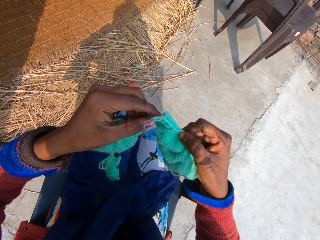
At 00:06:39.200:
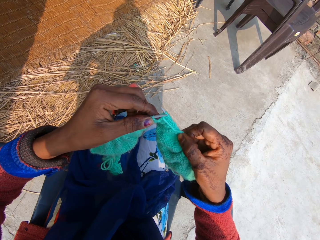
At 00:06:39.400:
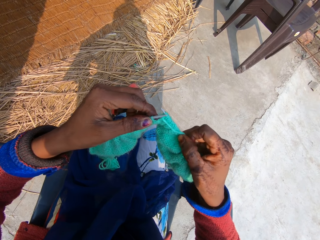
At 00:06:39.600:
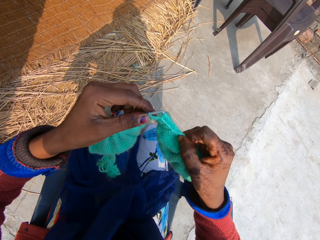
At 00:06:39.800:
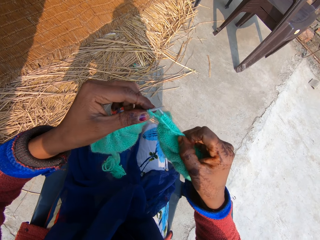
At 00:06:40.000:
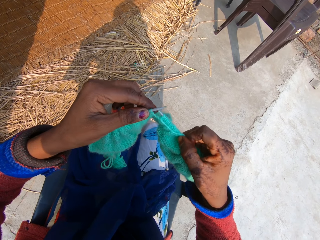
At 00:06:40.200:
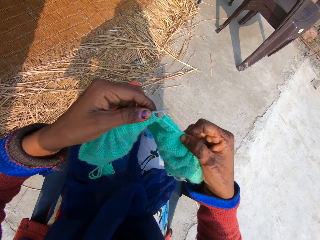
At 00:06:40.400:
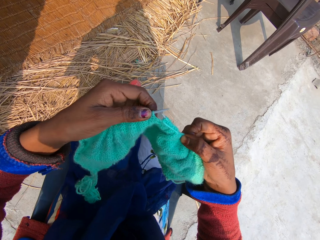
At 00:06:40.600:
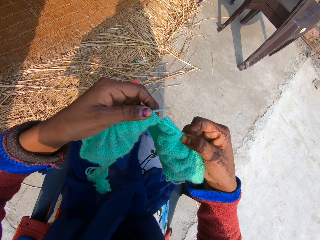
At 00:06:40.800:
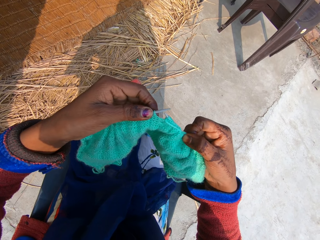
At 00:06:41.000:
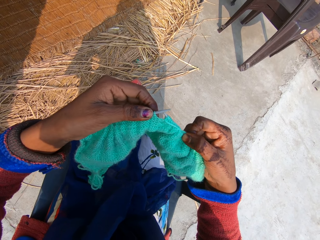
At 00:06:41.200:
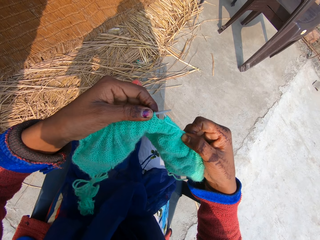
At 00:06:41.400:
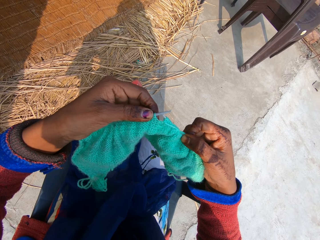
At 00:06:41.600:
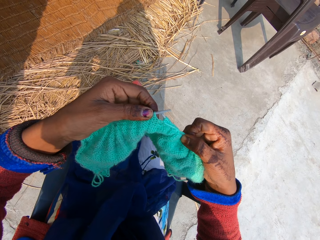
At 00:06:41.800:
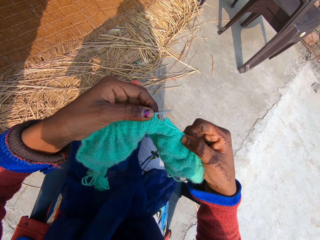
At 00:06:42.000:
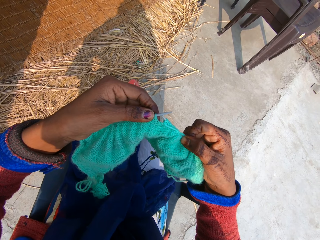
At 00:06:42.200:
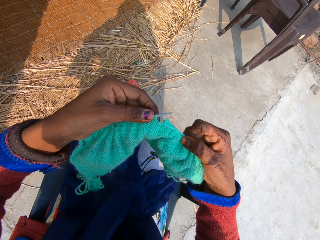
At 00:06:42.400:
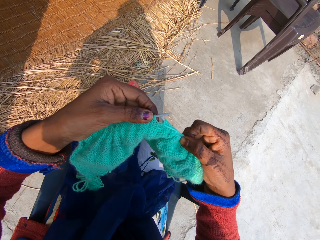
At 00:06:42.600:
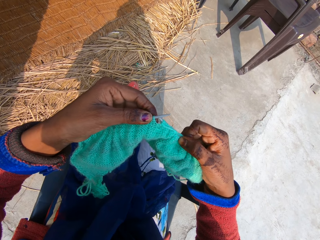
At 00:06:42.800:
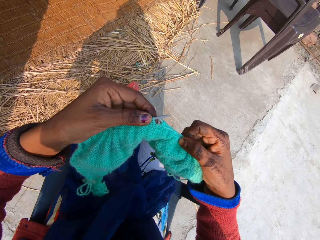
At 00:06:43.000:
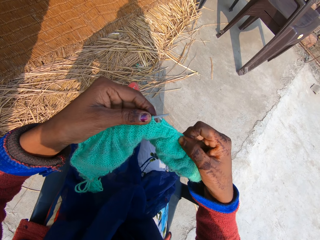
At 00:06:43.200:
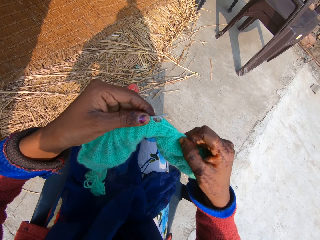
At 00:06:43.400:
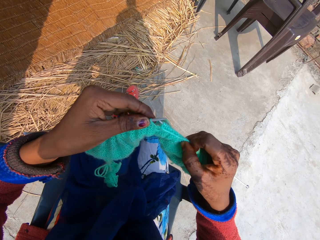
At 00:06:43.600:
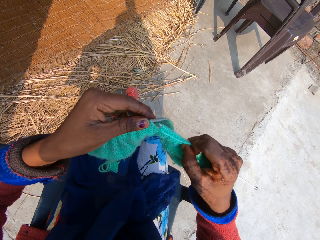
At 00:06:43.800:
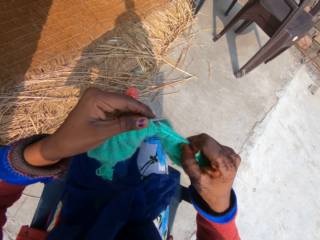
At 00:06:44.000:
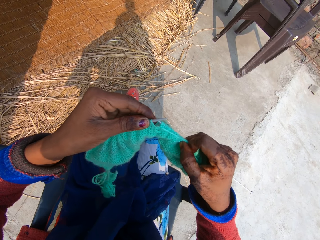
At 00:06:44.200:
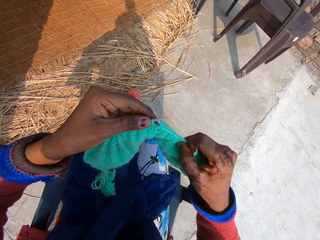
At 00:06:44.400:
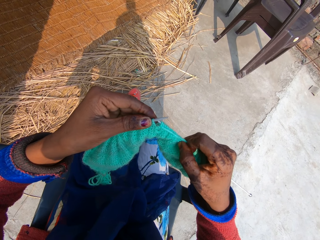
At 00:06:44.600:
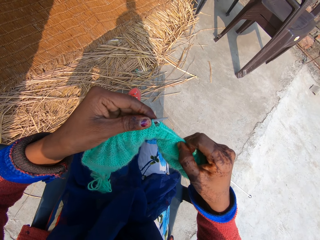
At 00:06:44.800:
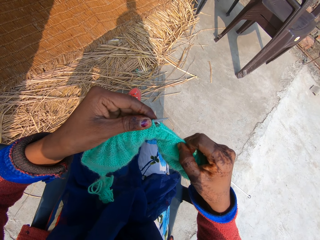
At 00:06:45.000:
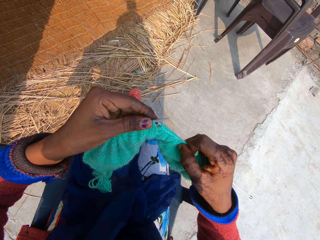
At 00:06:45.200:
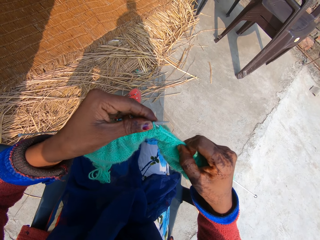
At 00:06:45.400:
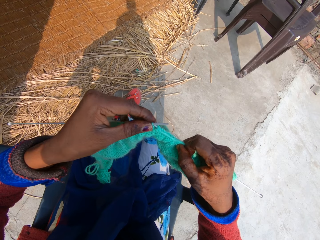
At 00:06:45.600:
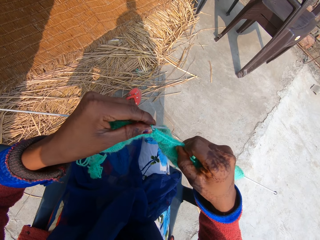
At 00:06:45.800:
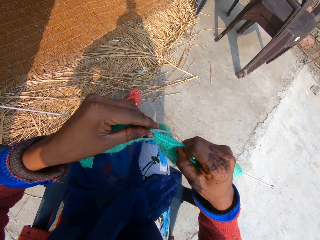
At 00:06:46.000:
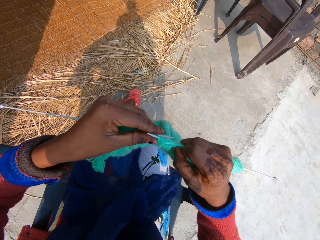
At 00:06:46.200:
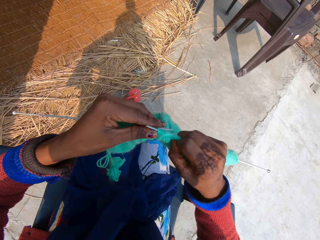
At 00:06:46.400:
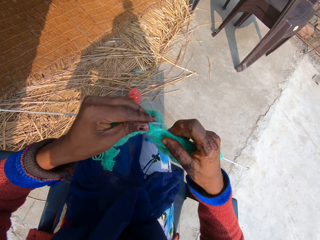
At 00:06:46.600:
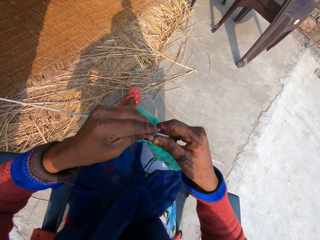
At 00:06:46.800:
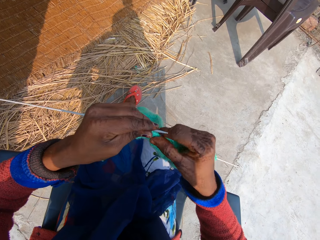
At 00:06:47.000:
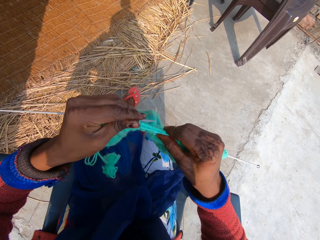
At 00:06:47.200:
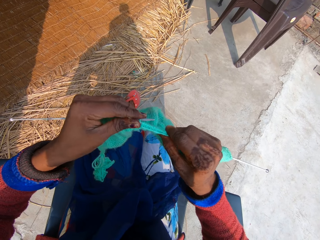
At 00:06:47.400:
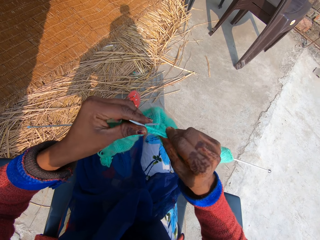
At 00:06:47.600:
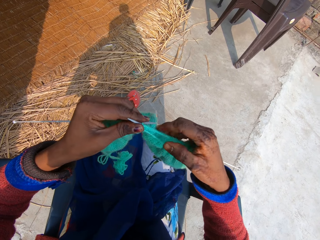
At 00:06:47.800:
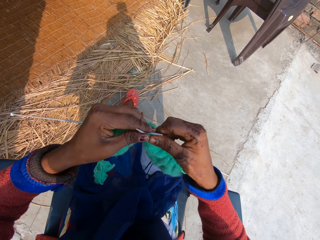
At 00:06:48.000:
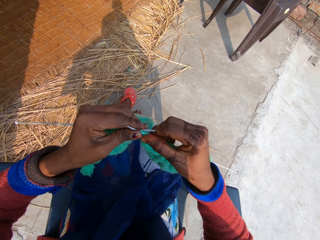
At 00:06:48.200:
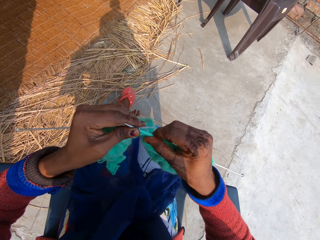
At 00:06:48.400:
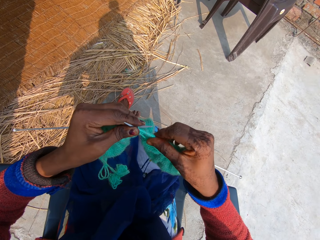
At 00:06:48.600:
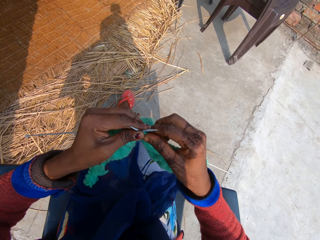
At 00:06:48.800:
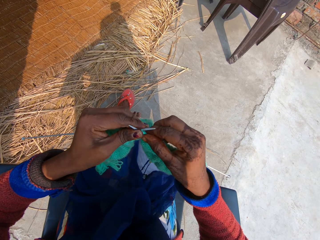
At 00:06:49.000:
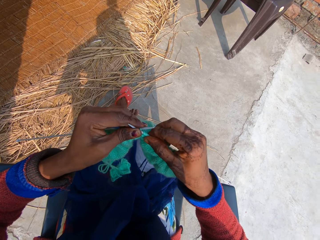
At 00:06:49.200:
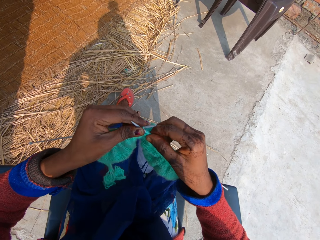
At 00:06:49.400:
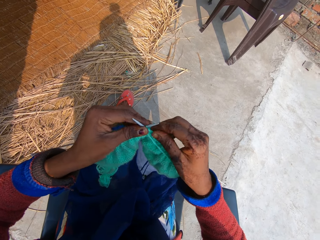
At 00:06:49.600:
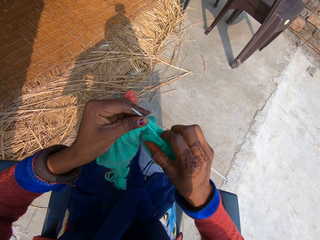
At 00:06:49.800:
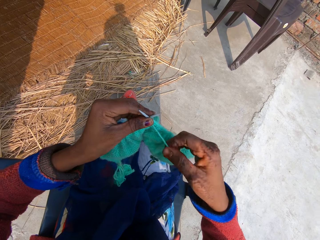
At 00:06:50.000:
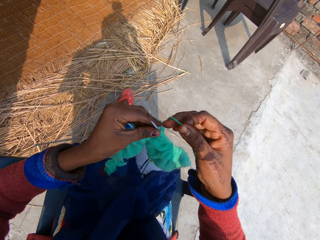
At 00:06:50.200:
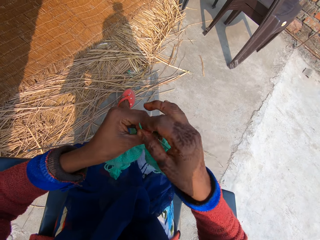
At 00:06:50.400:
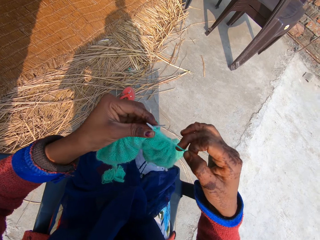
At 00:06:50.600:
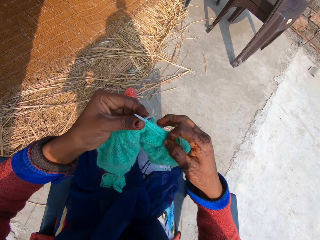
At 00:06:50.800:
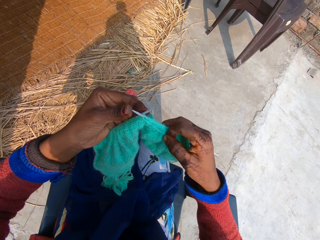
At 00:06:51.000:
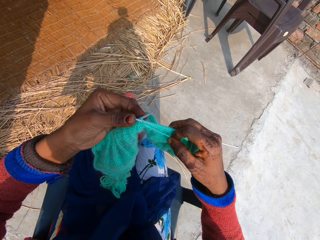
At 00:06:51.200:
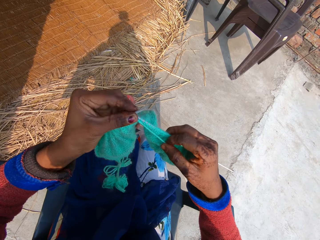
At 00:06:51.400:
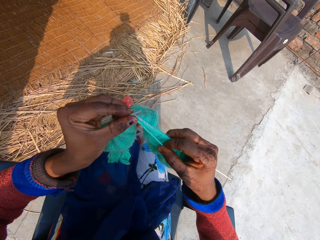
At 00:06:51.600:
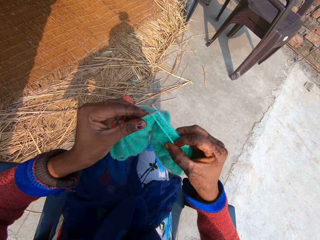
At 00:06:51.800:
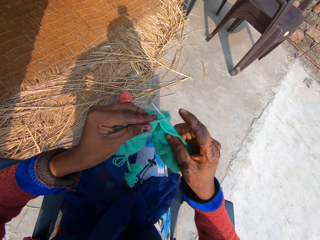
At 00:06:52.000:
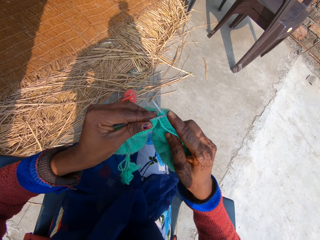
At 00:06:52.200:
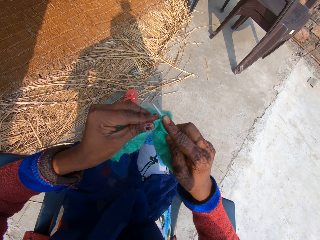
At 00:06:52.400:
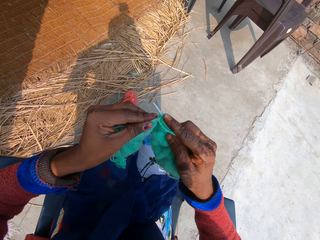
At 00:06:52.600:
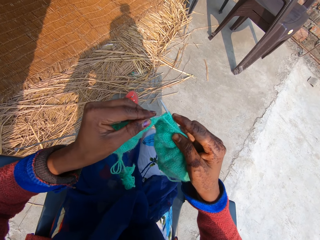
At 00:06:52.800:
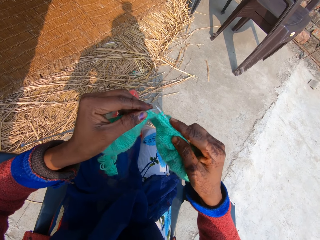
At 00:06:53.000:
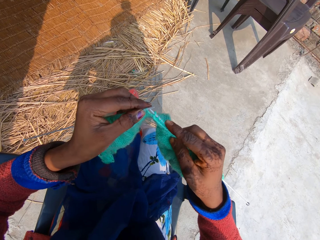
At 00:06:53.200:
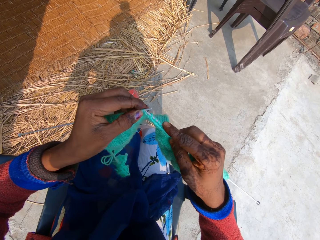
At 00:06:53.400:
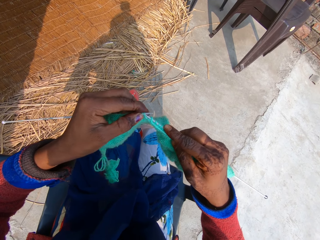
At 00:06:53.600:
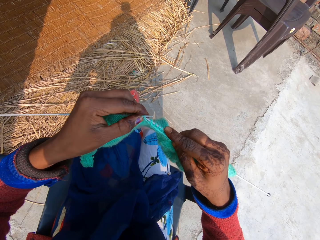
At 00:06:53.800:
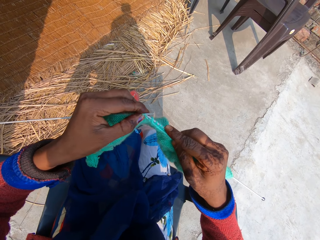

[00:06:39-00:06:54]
The camera wearer examines the yarn fabric. She holds a single point knitting thread and holds the fabric. She hooks a knitting thread with a single point knitting needle. She knits yarn thread into the yarn fabric with two knitting needles. She holds the two knitting needles with her left hand. She adjusts the yarn on the right knitting needle with her right hand. She holds the single point knitting thread. She rolls the knitting thread on the single point knitting needle. She knits yarn thread into the yarn fabric with two knitting needles.

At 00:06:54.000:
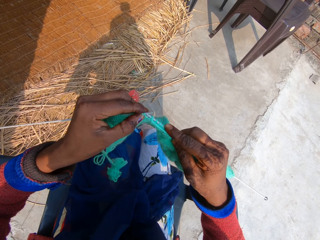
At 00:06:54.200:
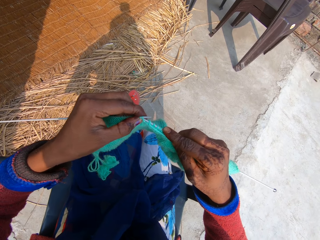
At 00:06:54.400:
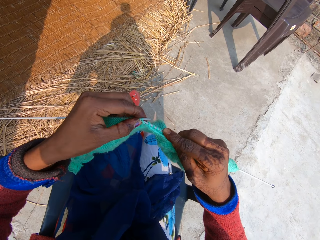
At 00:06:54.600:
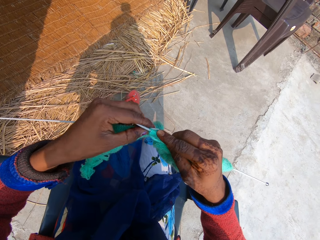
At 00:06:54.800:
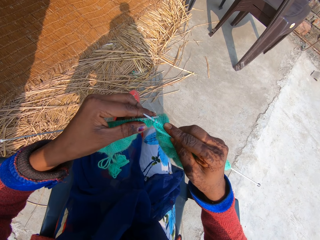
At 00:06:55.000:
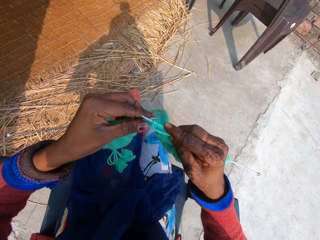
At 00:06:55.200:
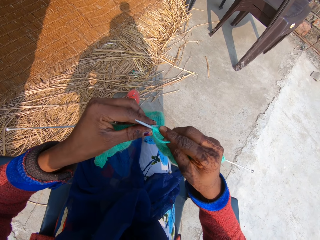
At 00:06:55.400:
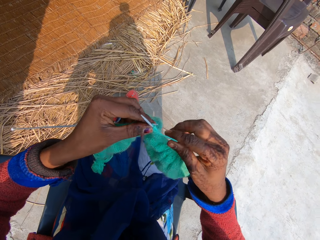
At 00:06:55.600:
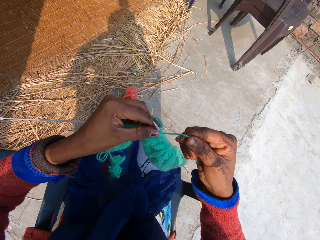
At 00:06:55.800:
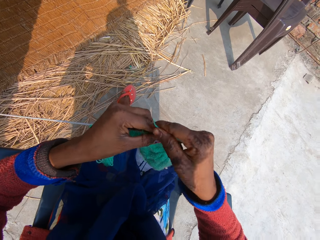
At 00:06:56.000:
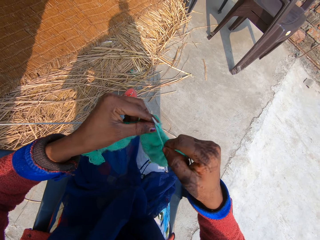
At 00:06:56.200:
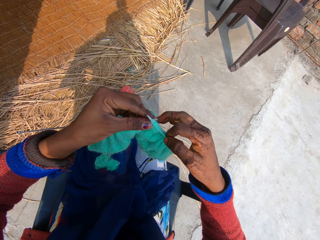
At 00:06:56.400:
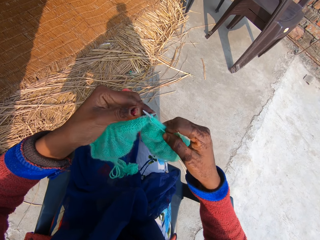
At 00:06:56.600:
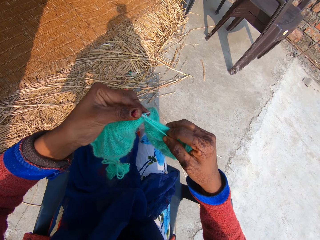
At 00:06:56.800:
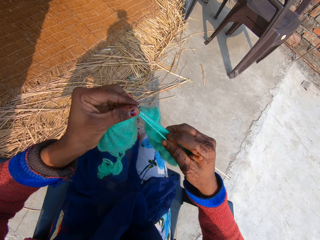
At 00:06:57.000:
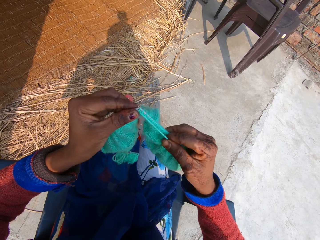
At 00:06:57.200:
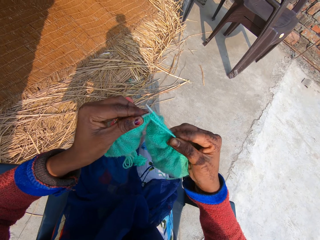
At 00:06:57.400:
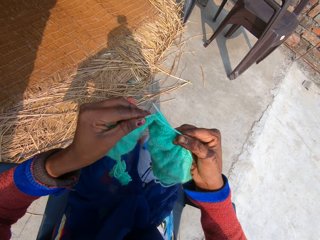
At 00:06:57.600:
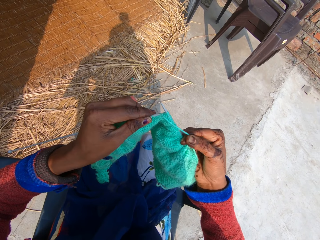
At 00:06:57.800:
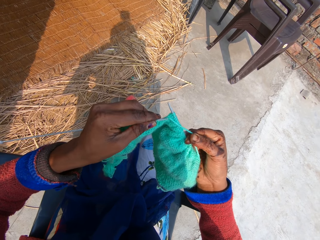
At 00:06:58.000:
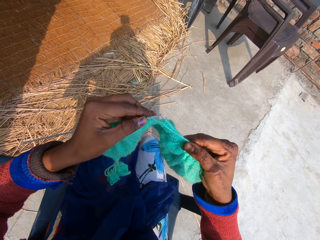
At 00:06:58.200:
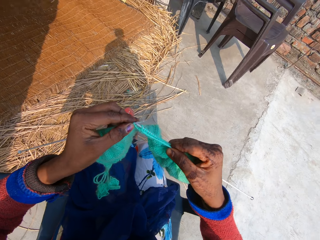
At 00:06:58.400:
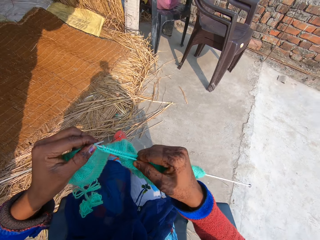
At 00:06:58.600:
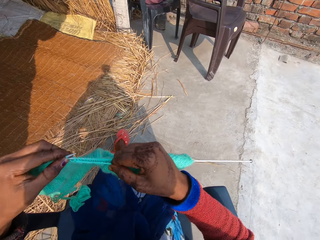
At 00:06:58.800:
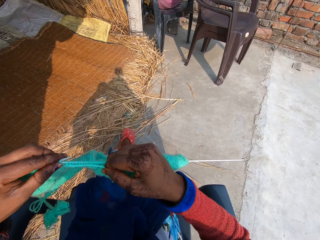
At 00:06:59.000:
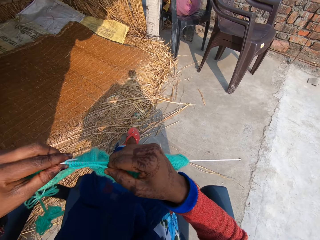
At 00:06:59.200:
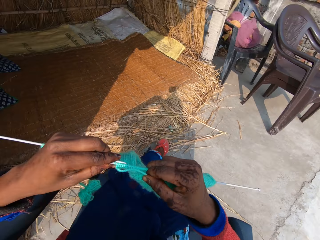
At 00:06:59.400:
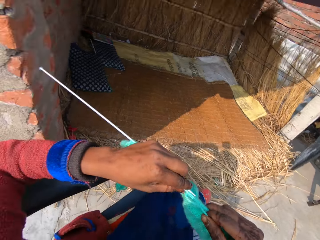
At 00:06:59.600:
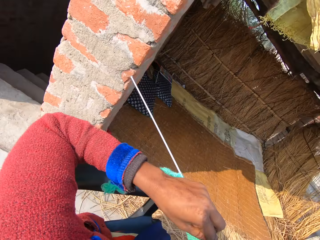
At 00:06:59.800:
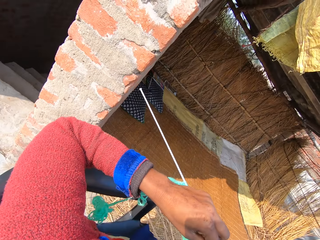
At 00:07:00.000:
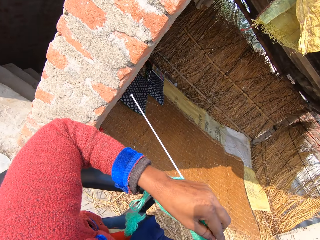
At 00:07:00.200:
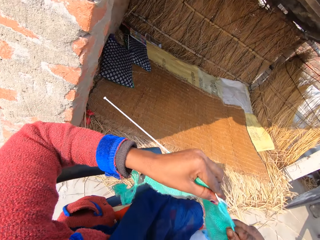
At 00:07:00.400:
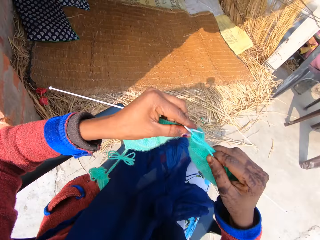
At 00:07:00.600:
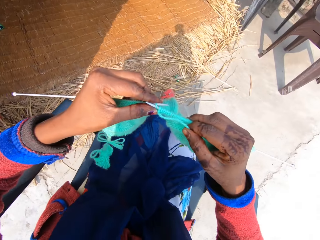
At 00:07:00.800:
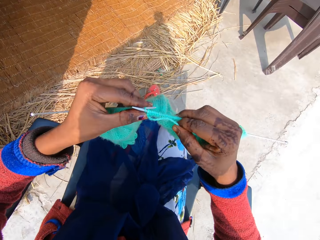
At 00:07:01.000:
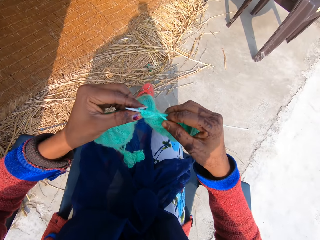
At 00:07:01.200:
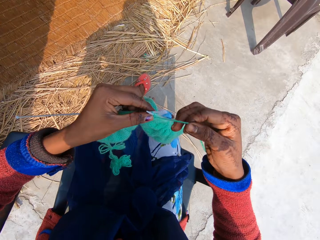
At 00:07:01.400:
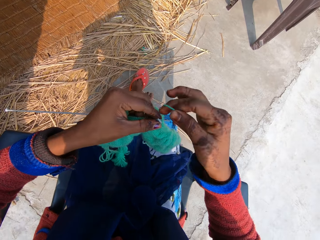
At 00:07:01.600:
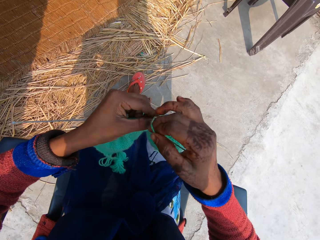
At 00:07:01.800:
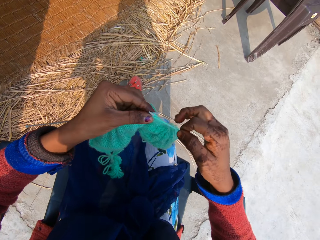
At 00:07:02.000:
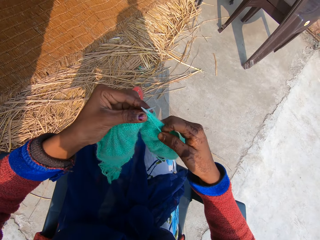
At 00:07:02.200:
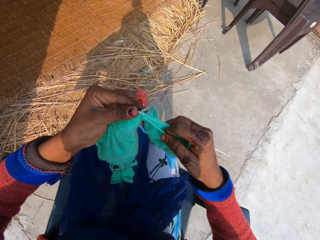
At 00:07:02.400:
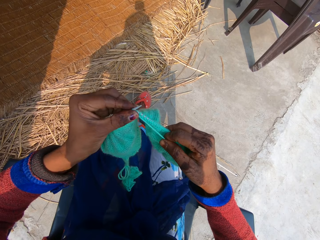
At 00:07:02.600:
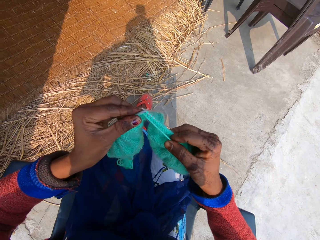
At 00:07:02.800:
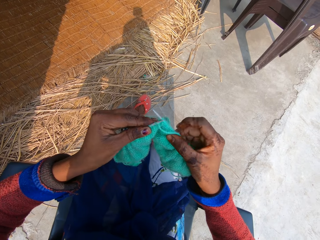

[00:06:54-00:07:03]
The camera wearer hooks a knitting thread with a single point knitting needle. They roll the knitting thread on the single point knitting needle. They knit a fabric. They hook the knitting thread with the single point knitting needle. They hook it again.
